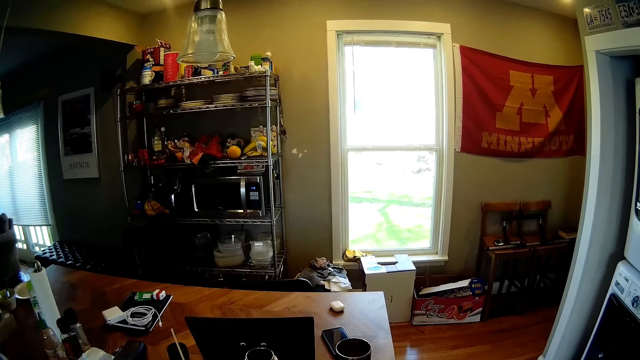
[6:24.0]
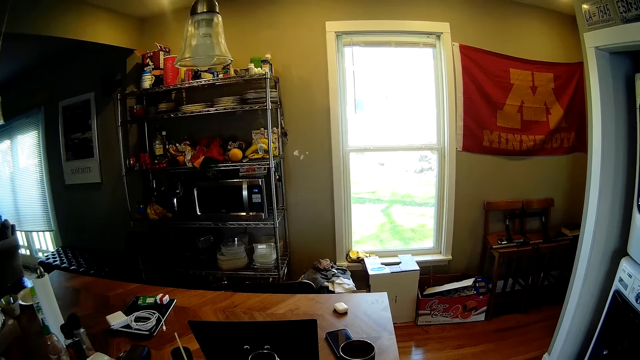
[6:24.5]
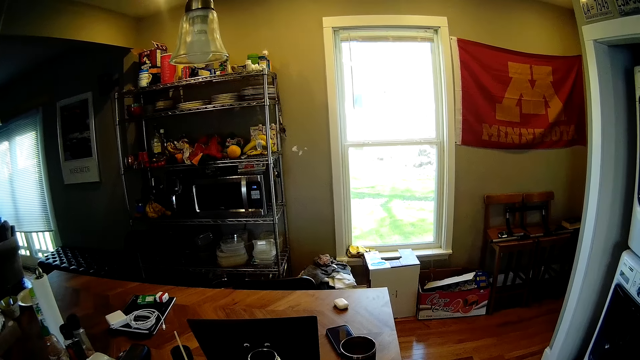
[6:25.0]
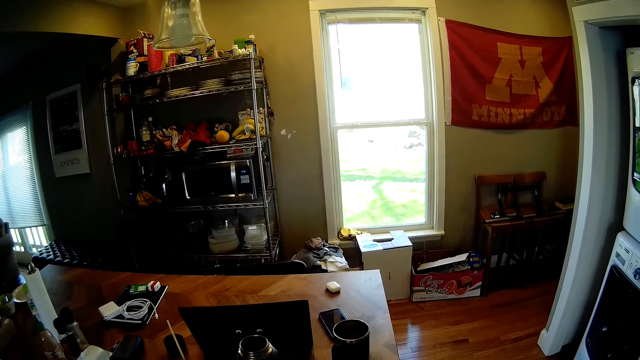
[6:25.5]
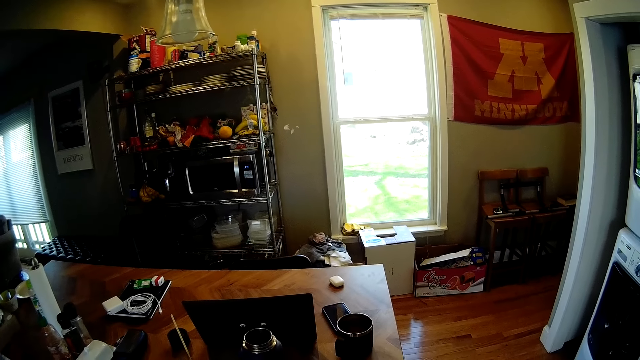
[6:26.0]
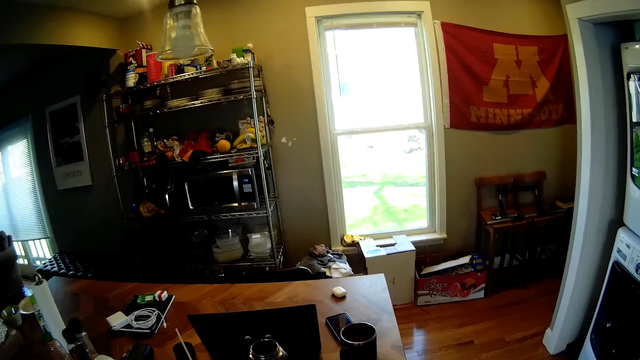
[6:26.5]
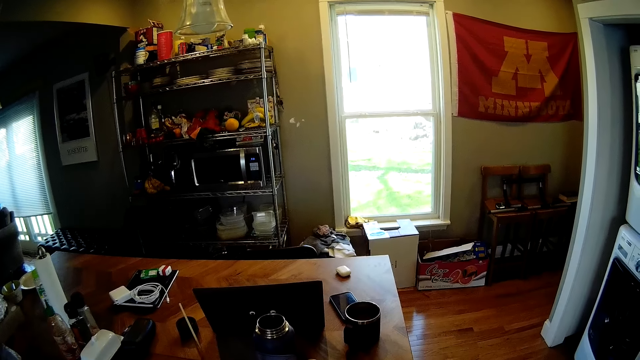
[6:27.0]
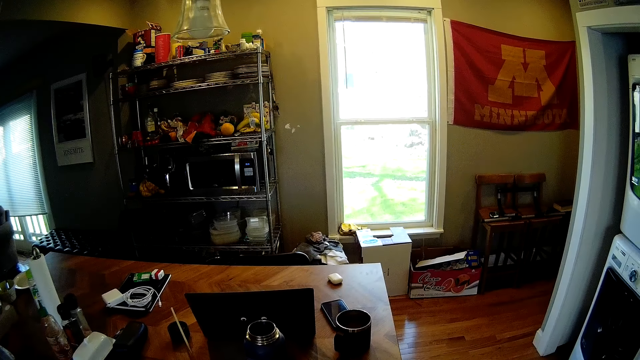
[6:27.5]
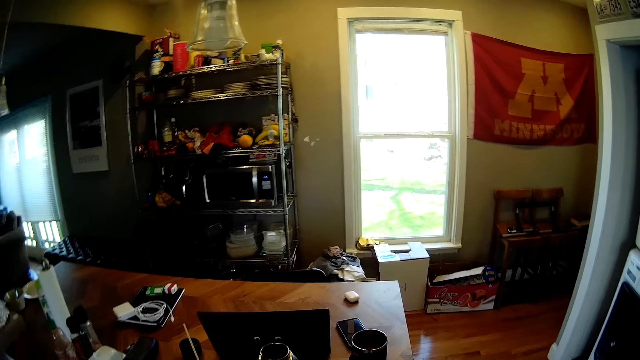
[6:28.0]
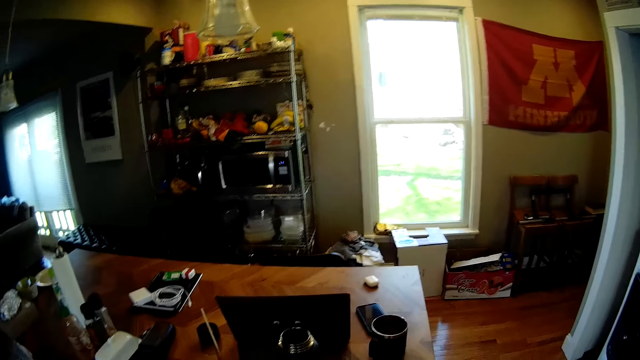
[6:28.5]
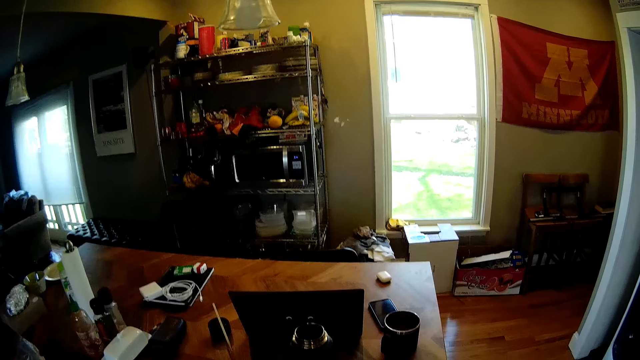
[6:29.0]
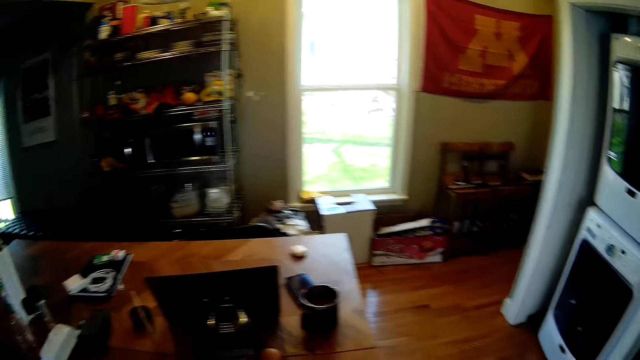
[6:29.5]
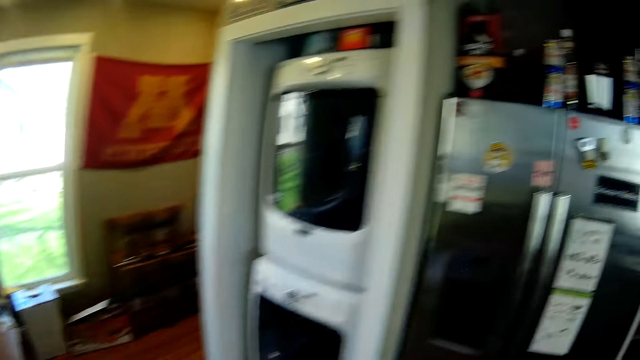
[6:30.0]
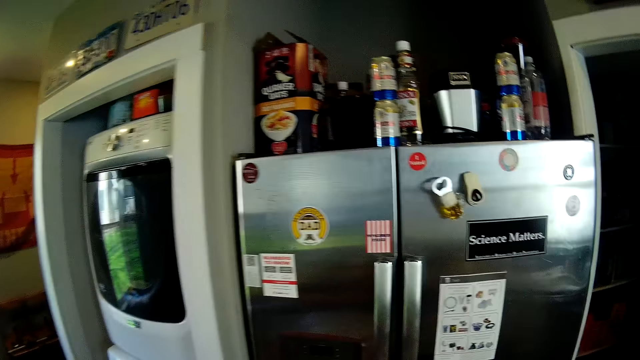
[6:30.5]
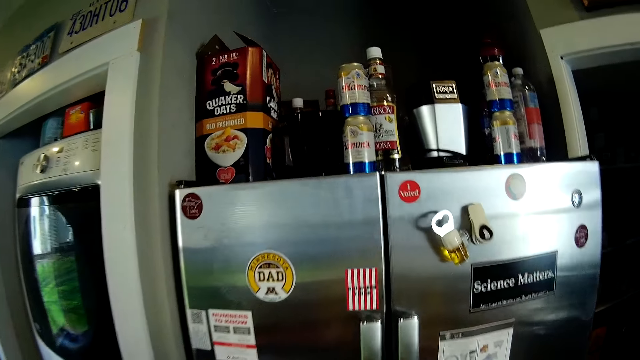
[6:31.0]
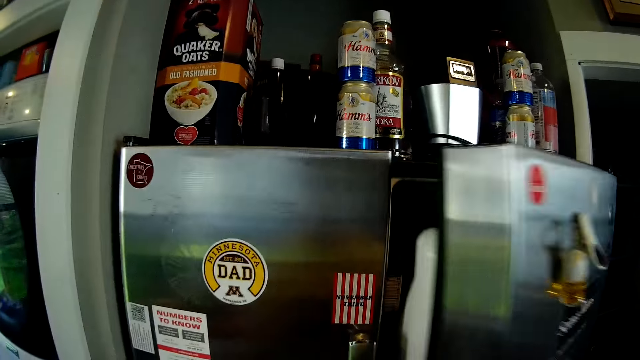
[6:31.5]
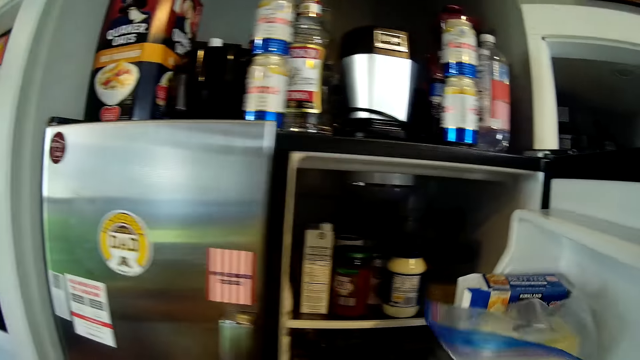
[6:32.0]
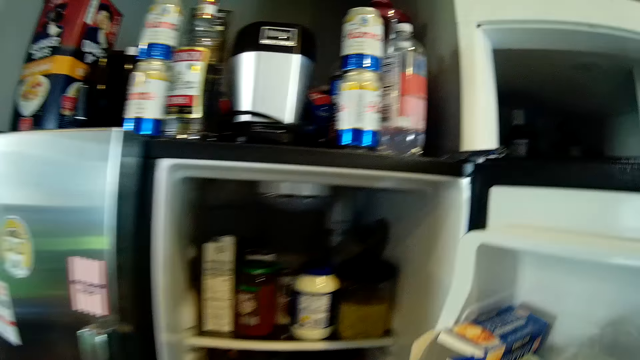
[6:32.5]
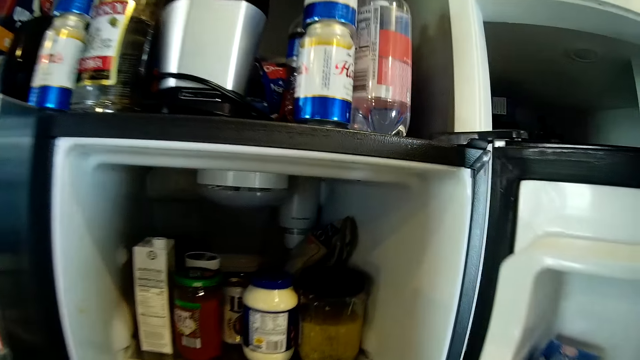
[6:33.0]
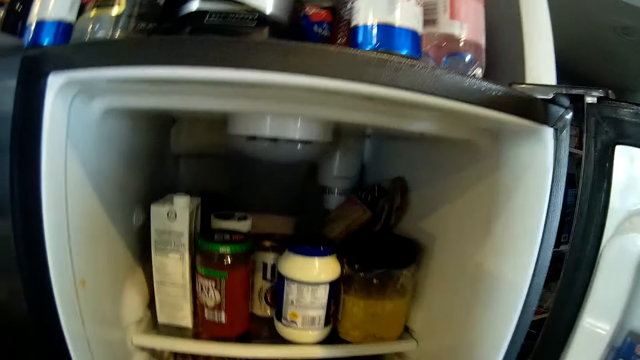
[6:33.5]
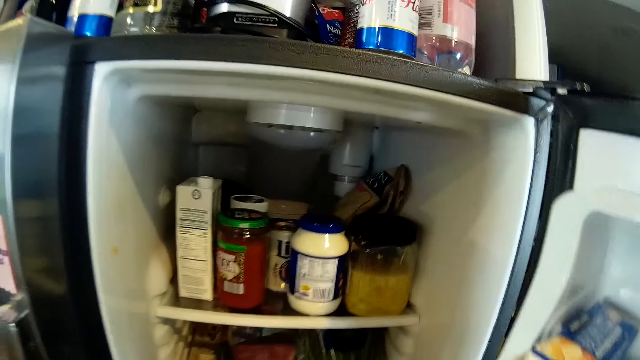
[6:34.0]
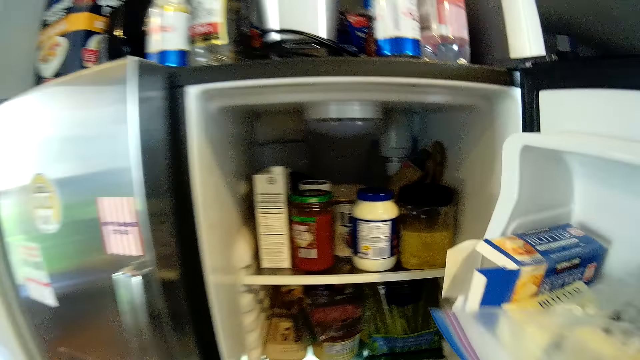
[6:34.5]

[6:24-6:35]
The camera wearer walks to a fridge. She opens the fridge with her right hand. She looks at the fridge. She puts a pack of pickles in the fridge.

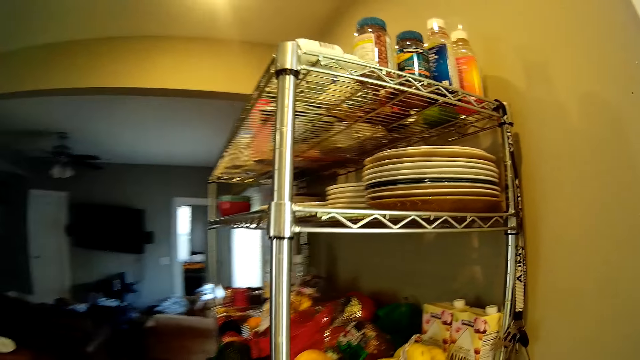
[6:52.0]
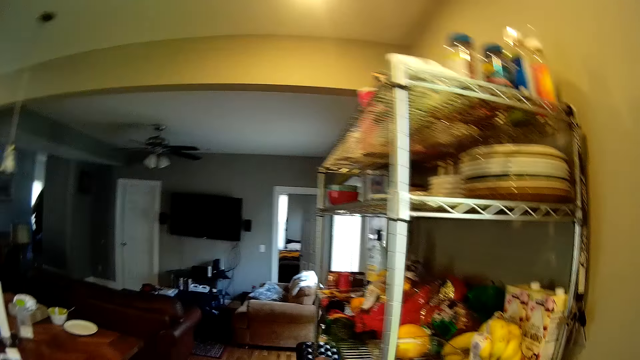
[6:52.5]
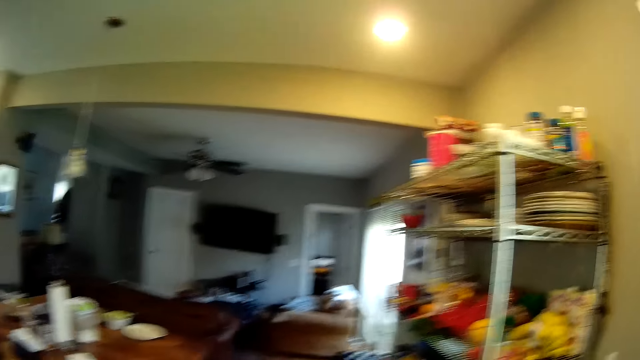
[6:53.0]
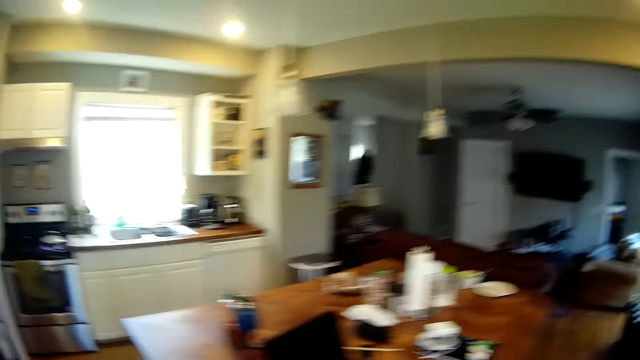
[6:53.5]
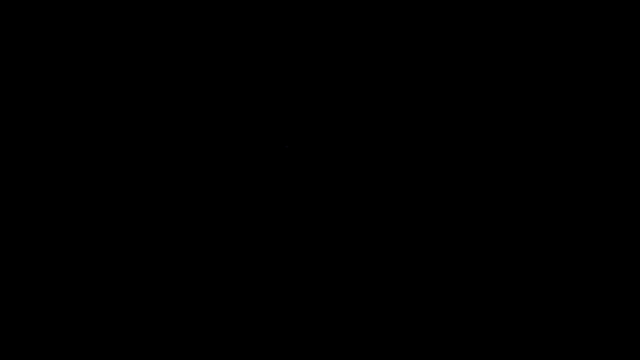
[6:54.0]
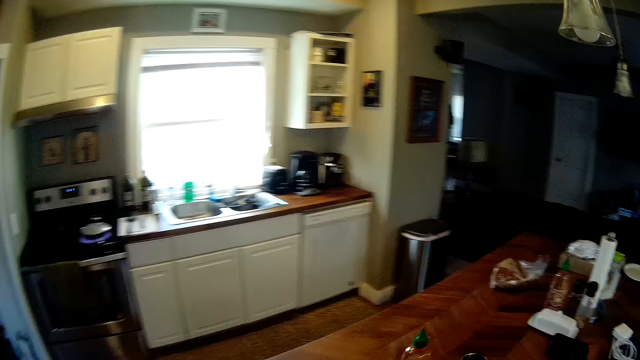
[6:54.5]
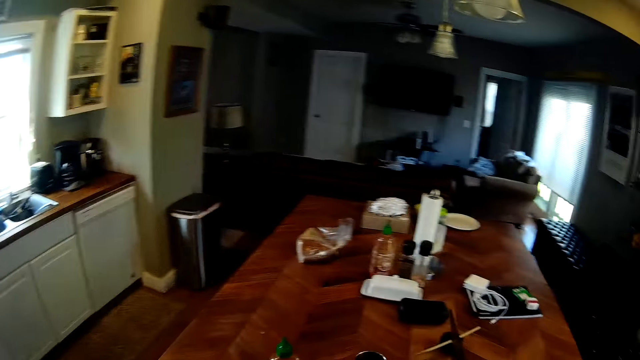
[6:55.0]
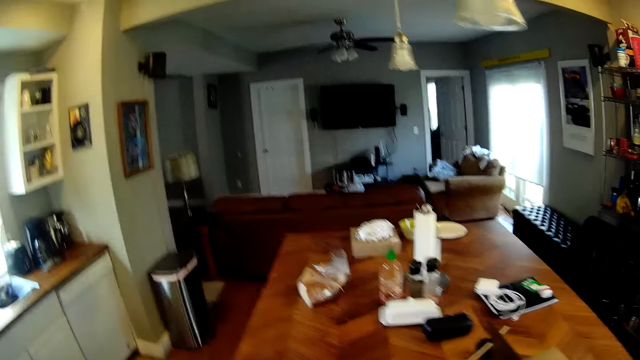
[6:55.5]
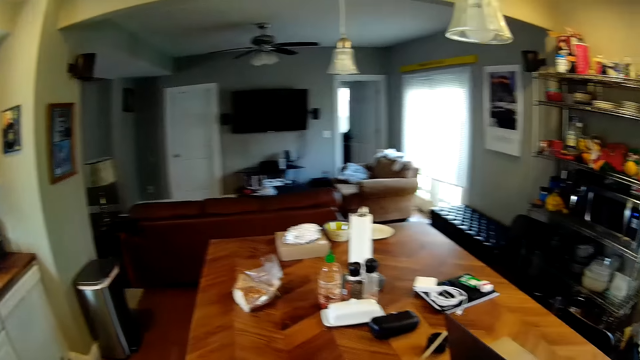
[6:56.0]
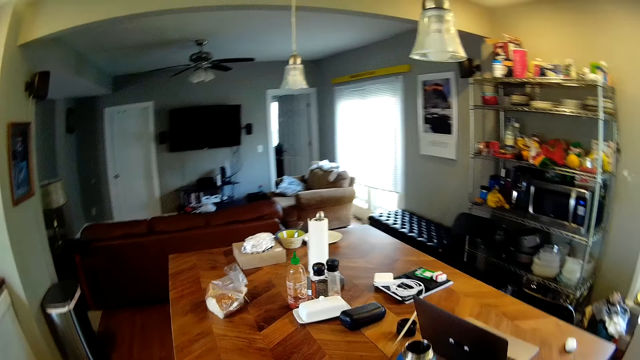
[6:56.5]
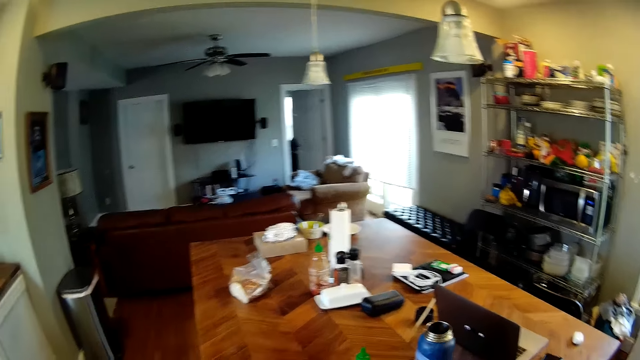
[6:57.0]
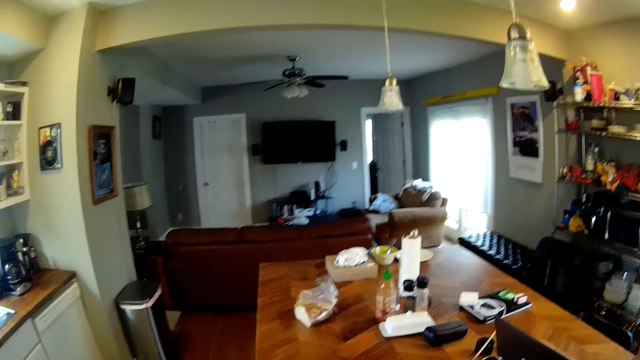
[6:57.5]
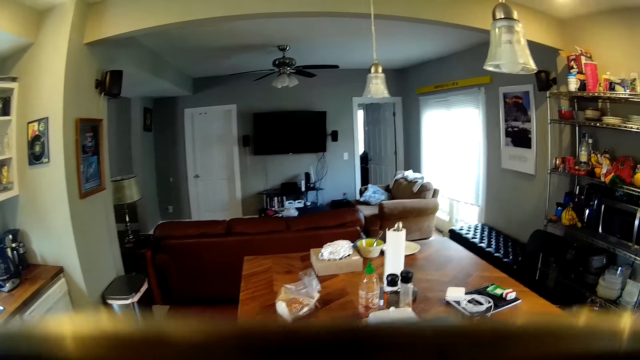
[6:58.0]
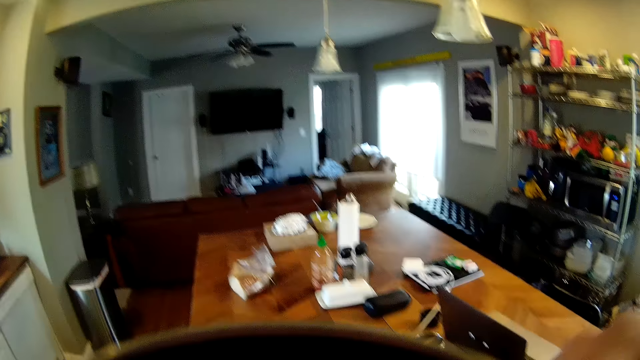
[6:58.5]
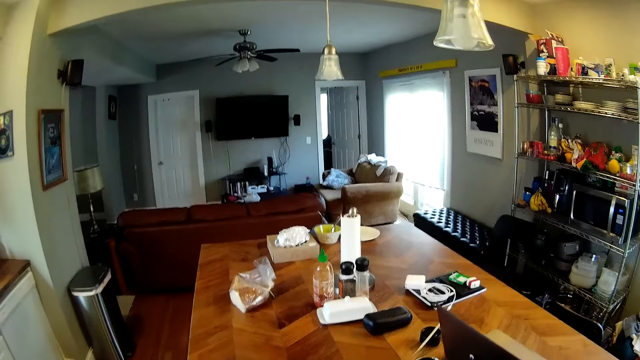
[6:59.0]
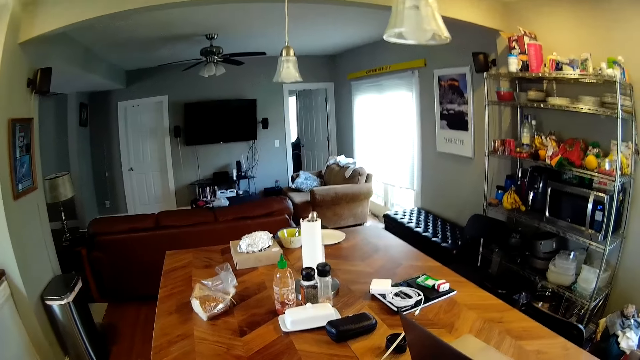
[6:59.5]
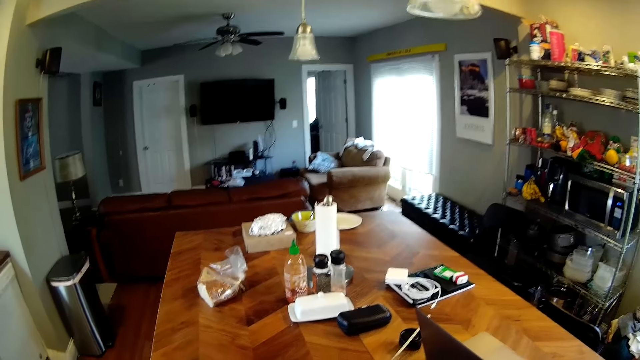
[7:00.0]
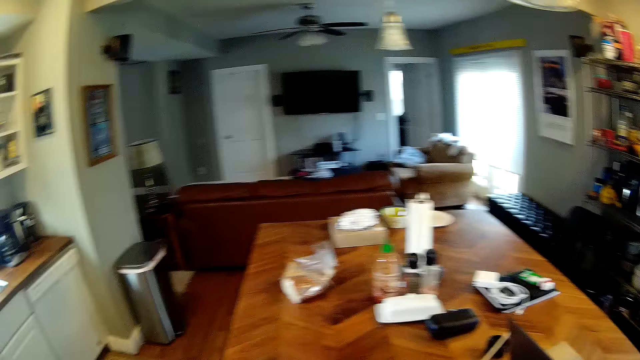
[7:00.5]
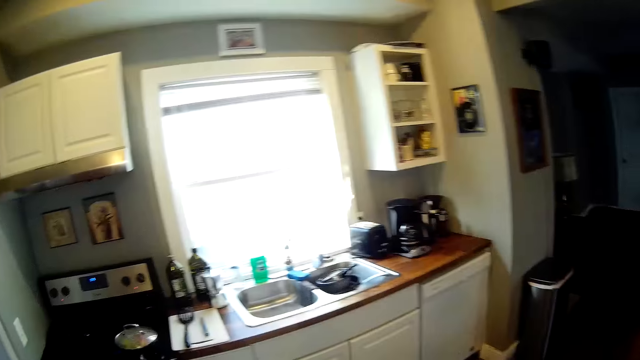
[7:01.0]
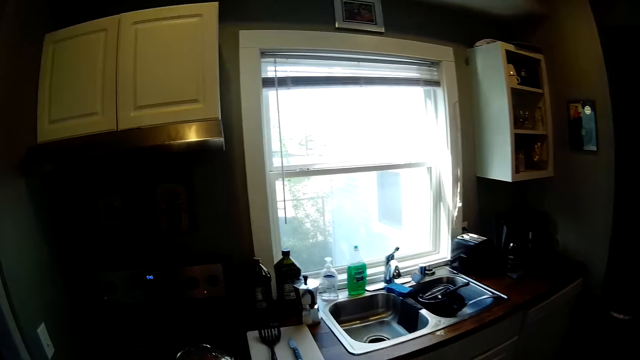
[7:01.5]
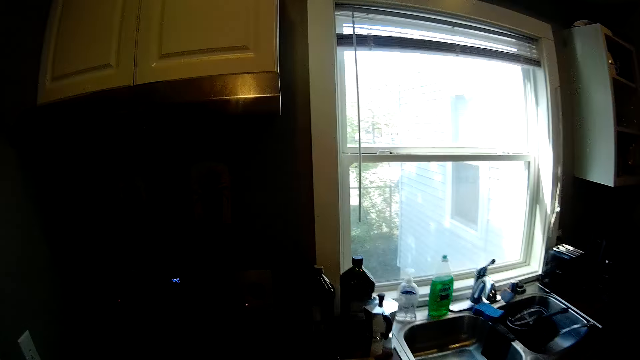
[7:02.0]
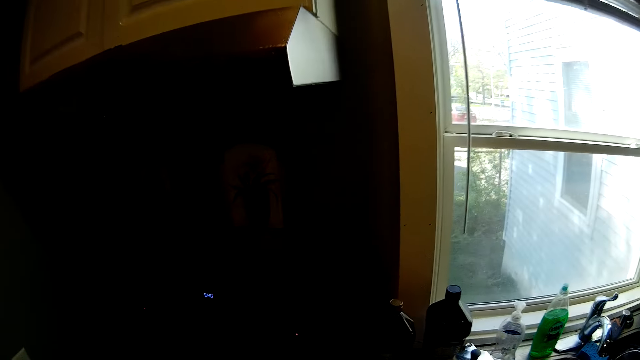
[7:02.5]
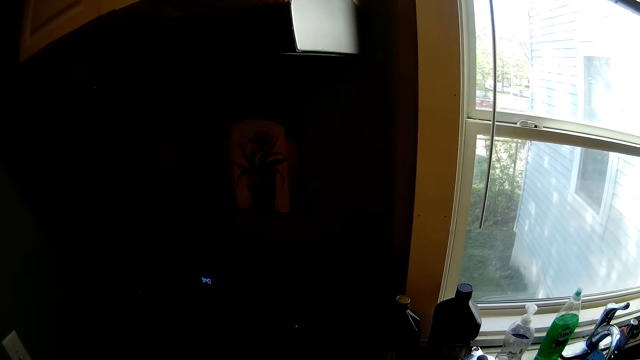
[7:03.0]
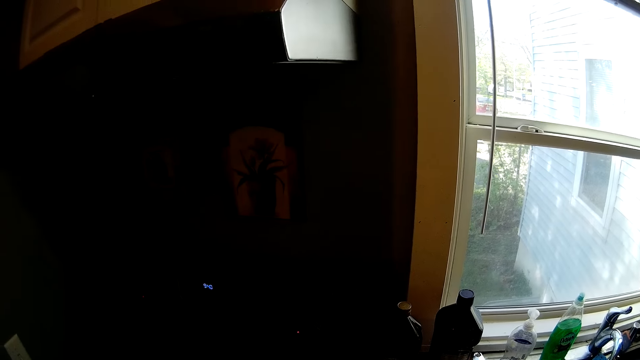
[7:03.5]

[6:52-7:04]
The camera wearer walks to the table. They look around. They drink from a cup. They walk to the stove.
